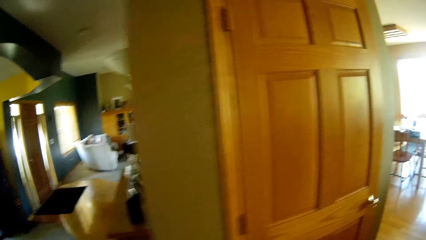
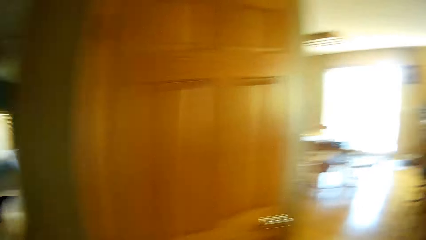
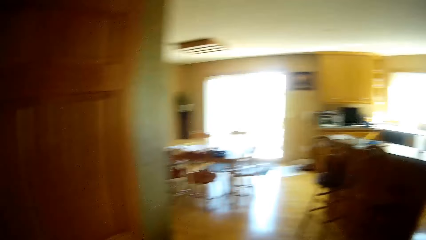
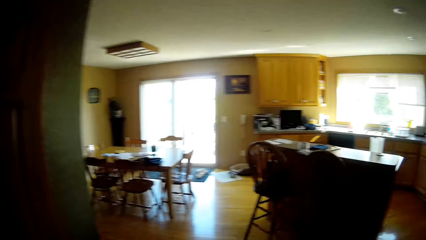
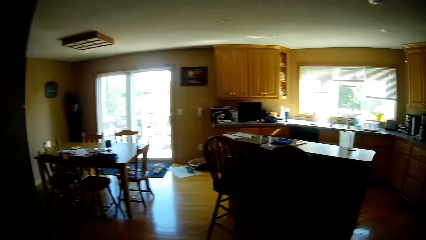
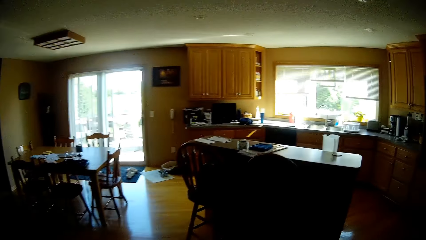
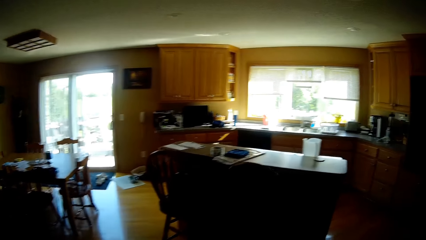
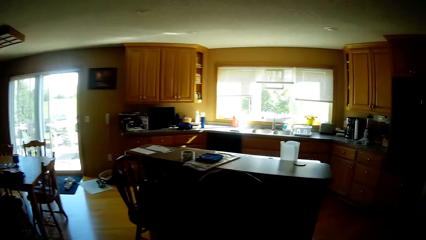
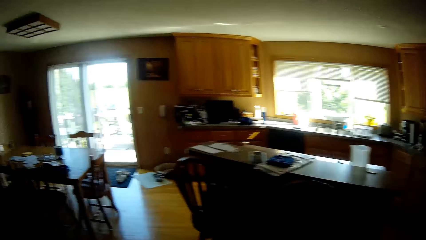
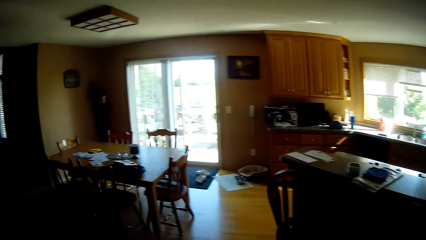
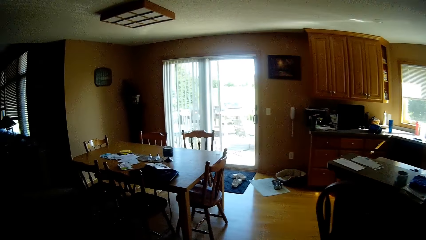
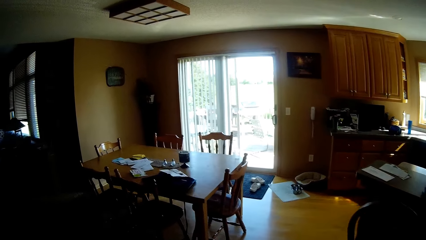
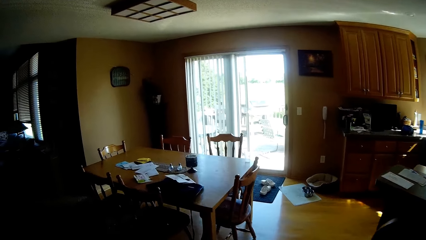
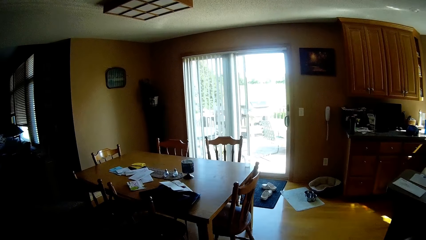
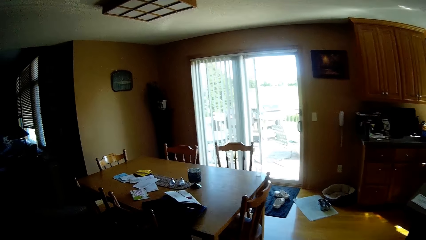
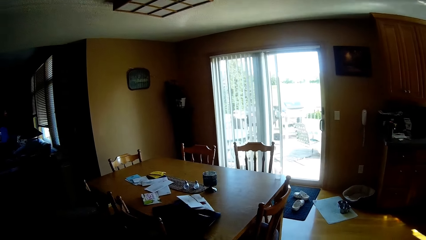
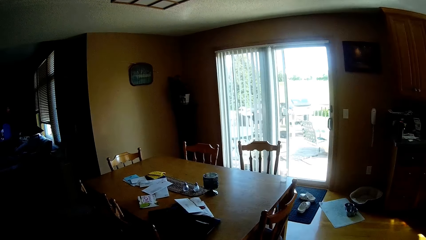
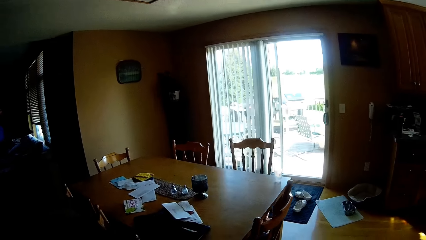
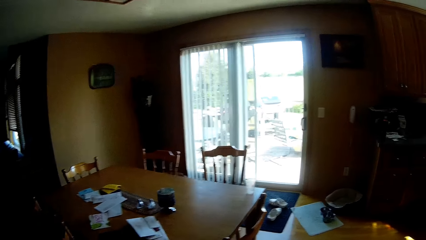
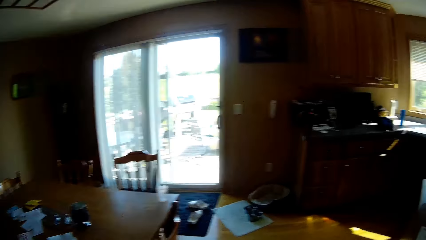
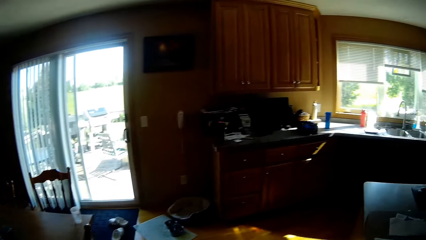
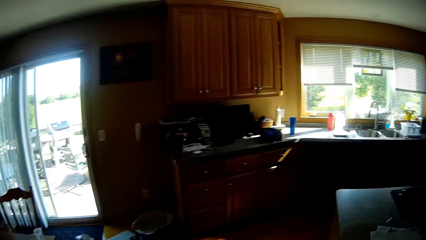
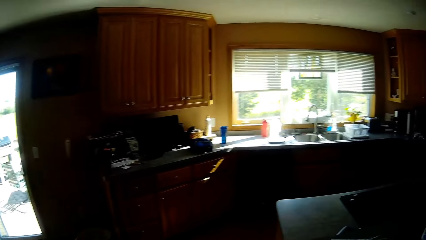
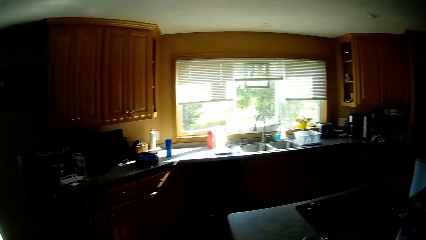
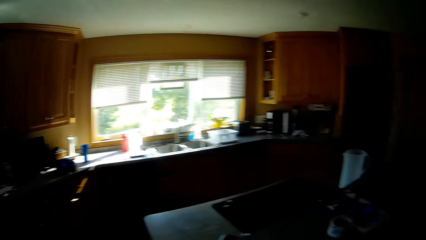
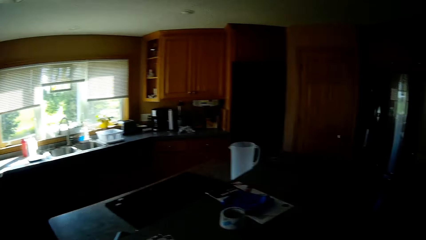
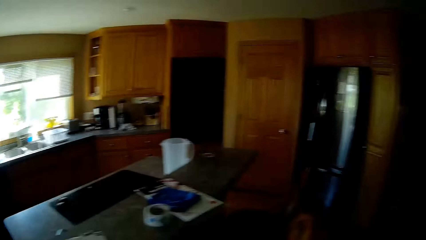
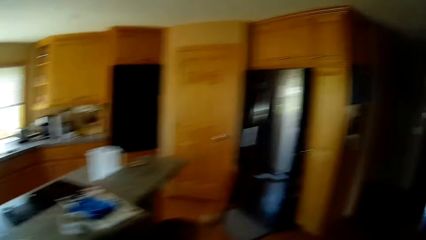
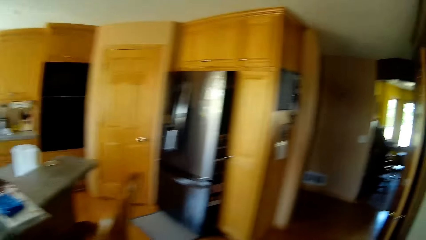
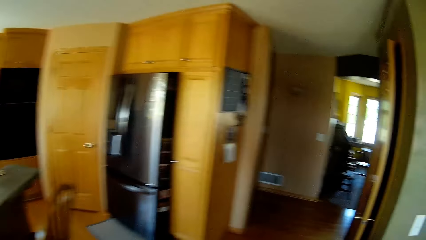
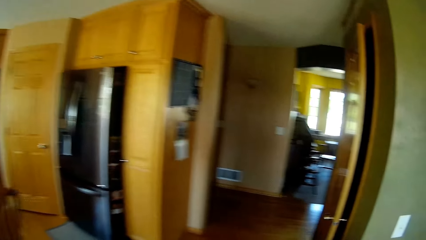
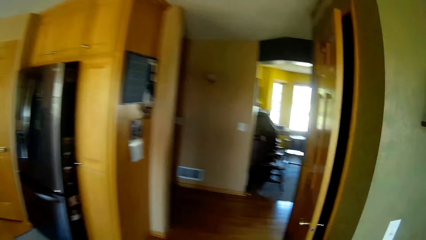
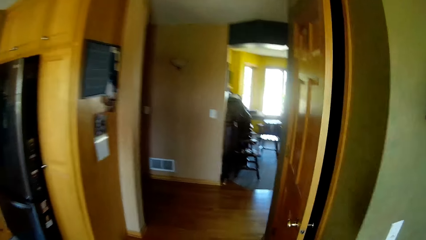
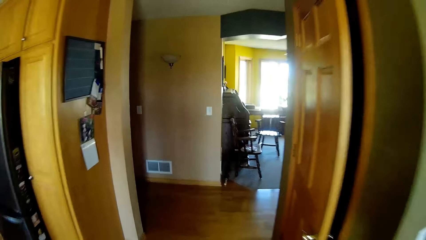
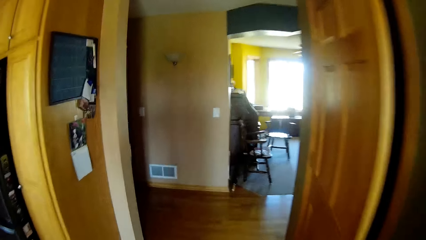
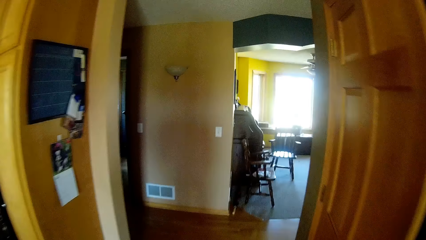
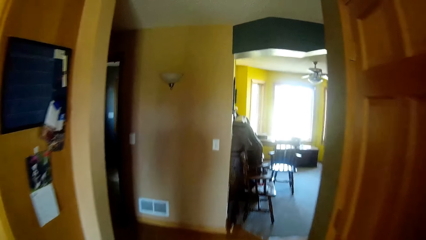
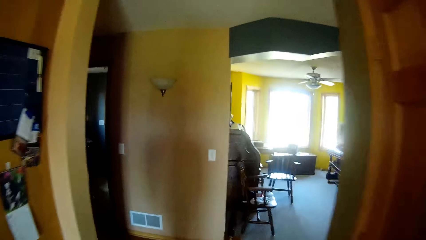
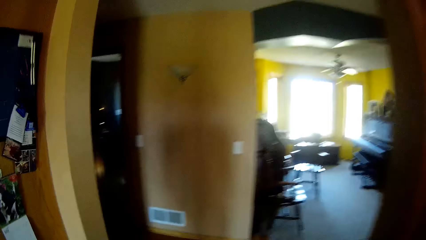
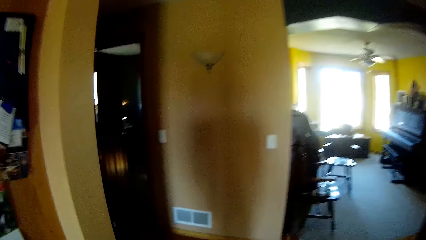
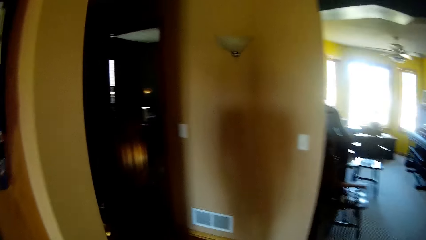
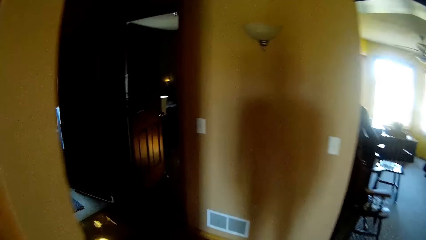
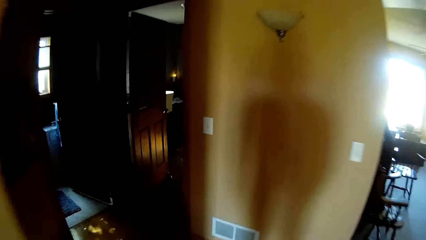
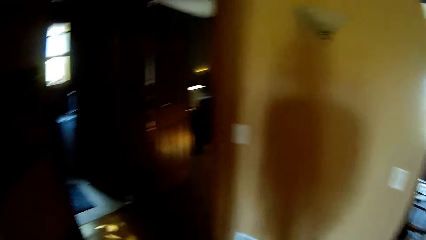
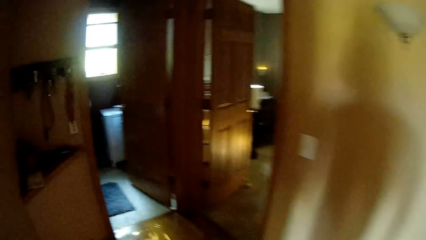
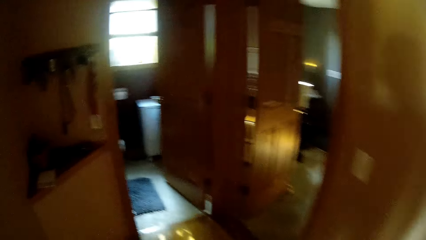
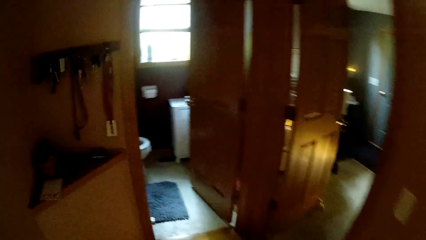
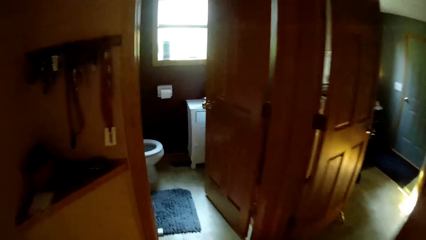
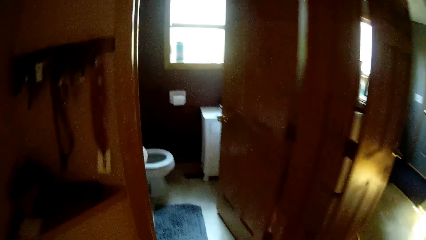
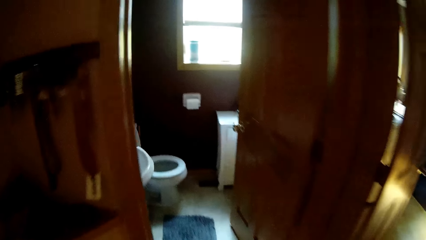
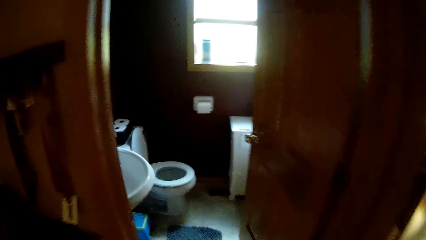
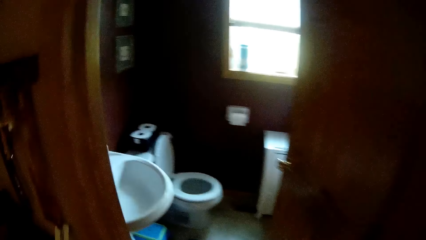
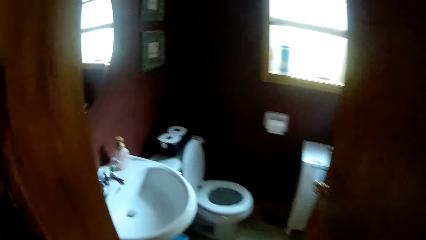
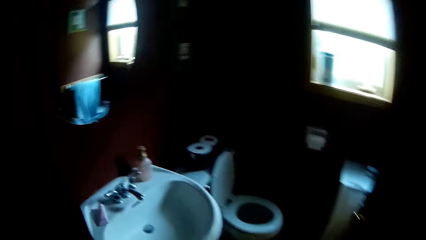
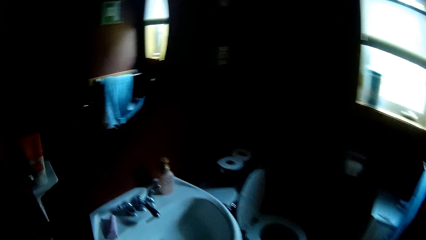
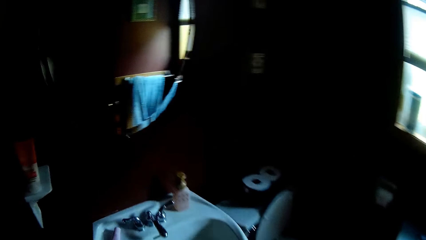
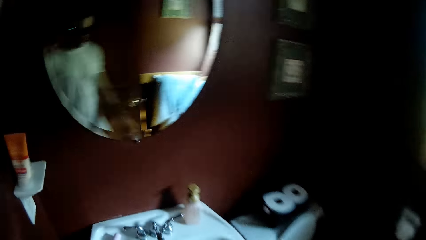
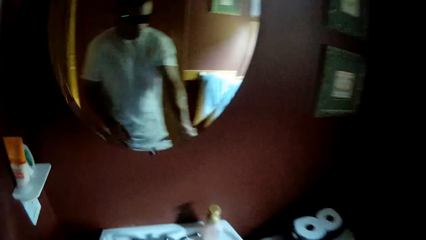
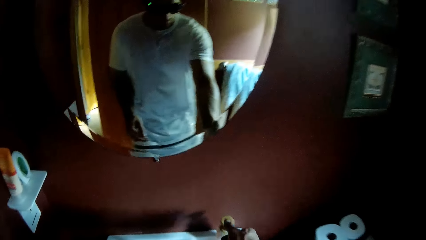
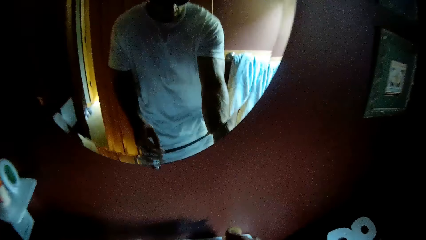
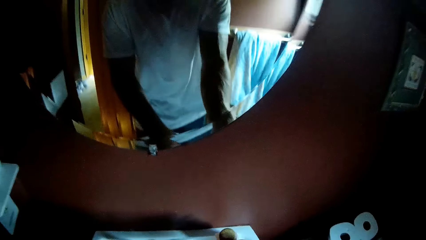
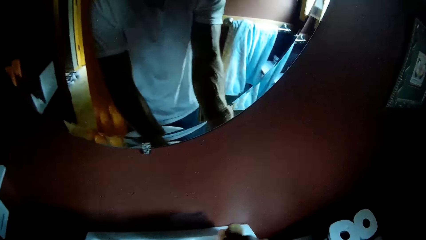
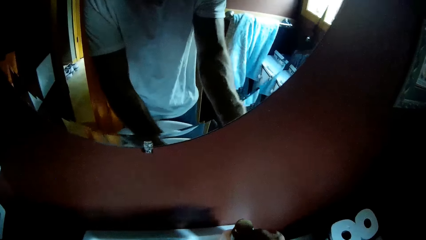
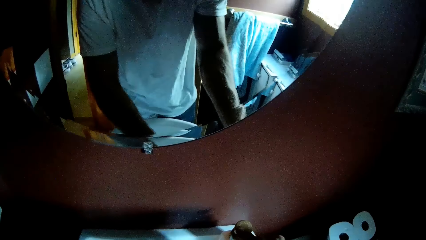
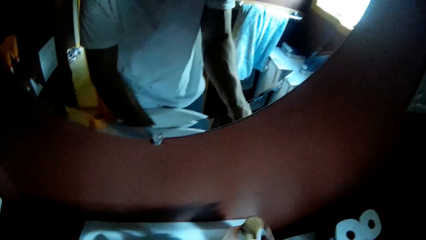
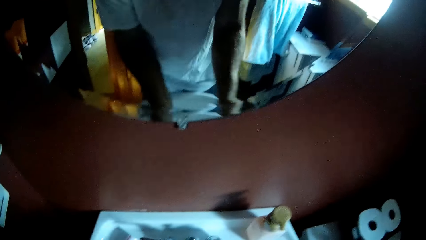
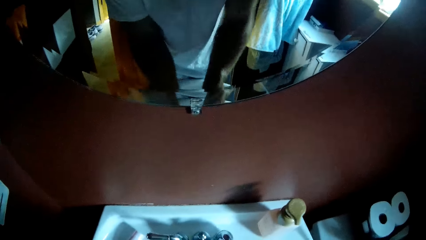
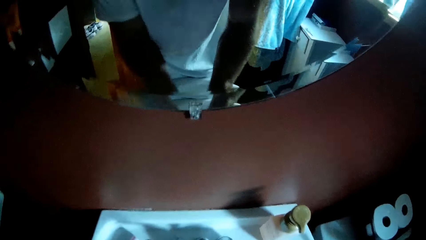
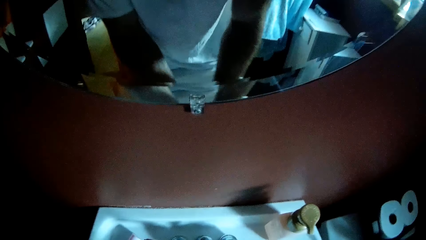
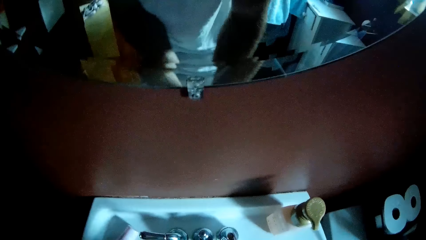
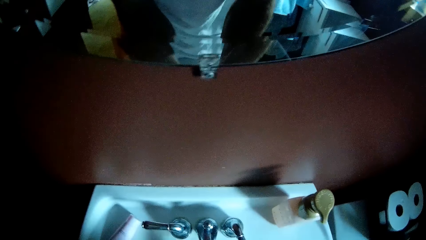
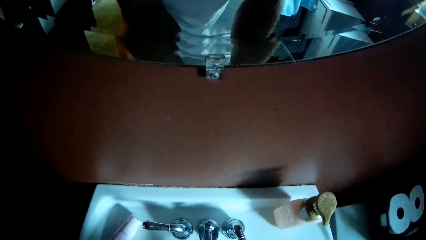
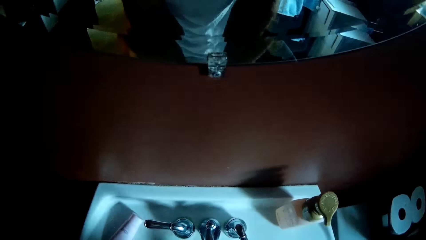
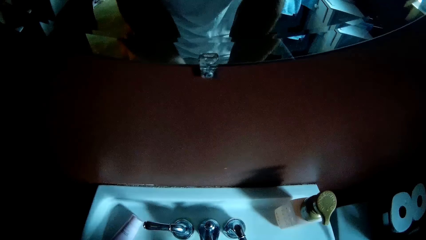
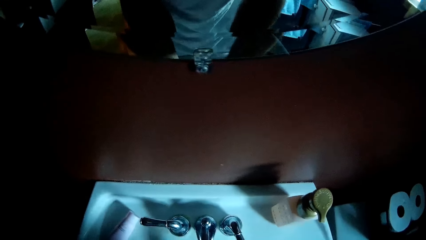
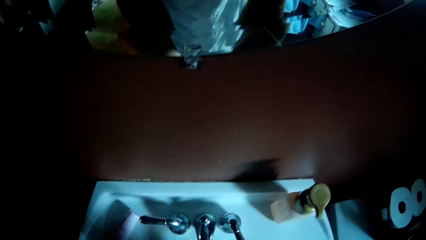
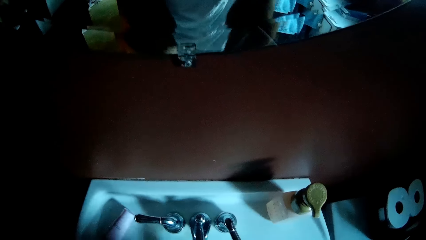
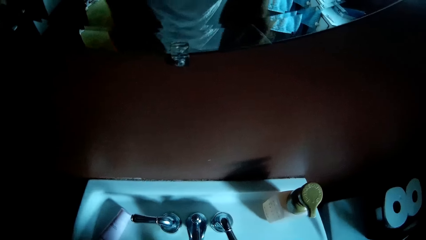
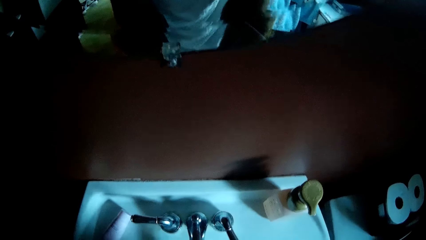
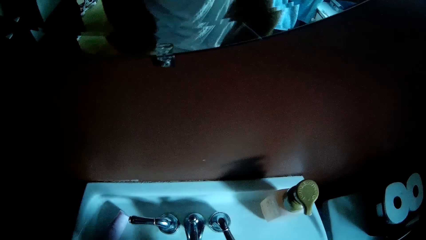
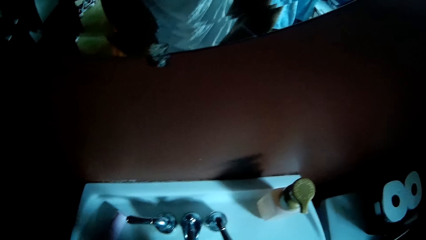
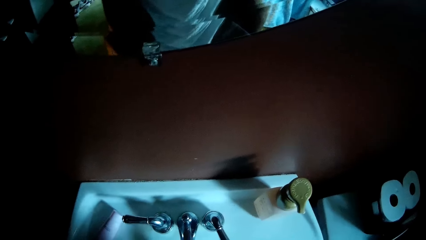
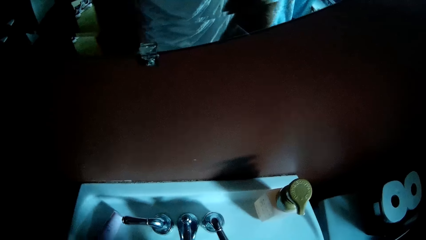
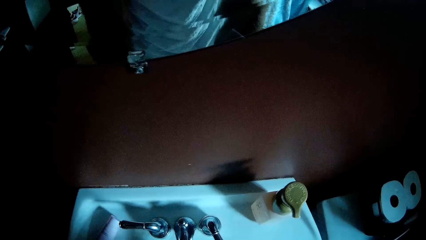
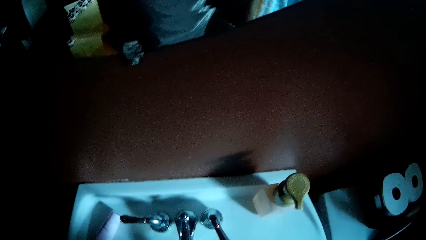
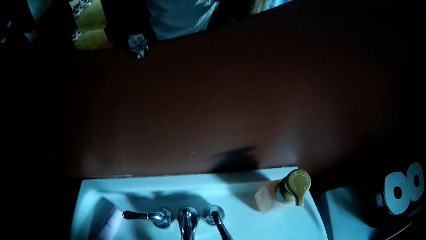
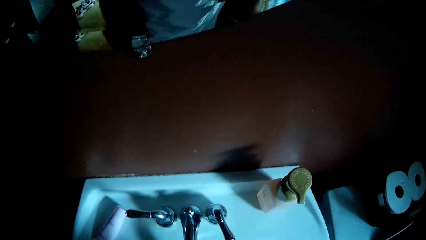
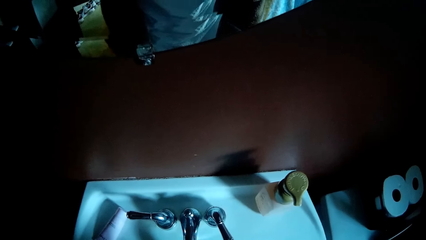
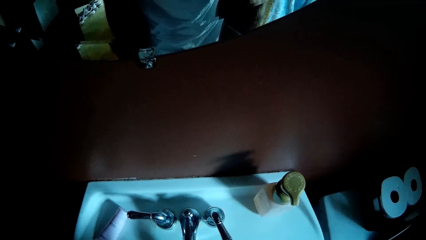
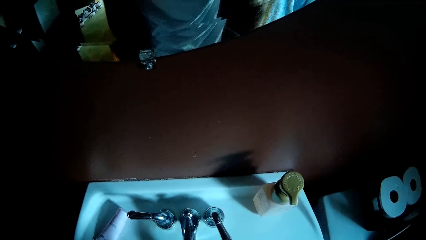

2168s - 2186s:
The camera wearer looks around. He walks into a toilet. He washes his hands in the toilet sink.
